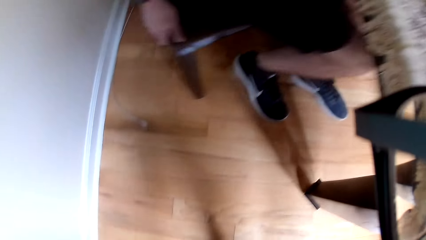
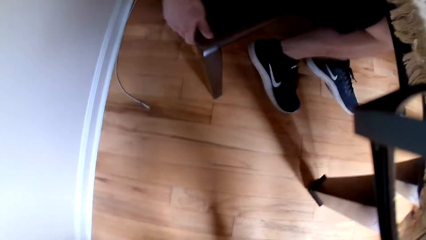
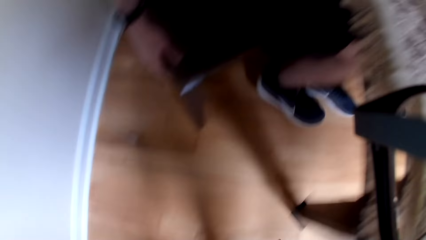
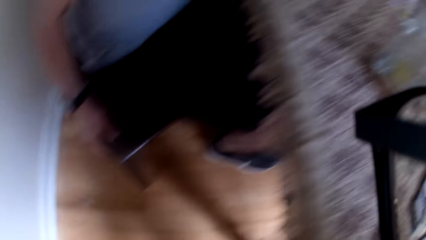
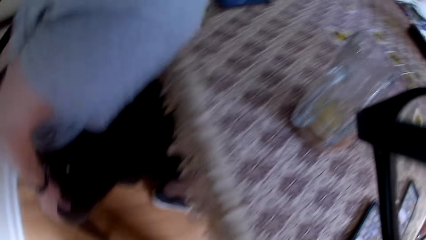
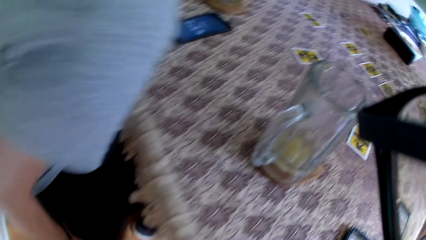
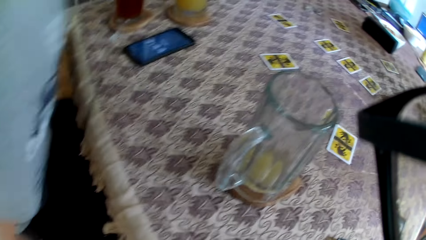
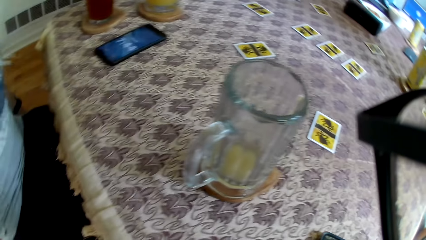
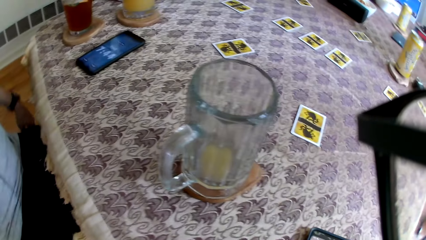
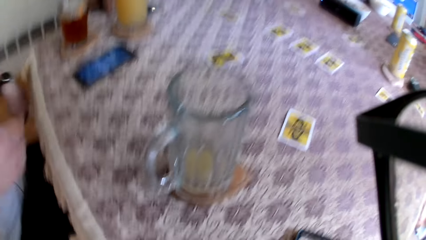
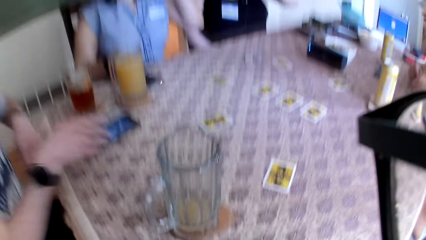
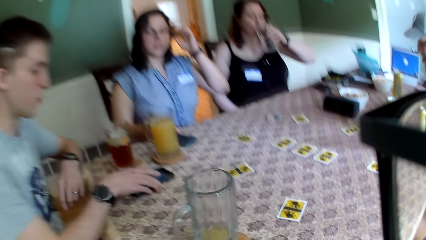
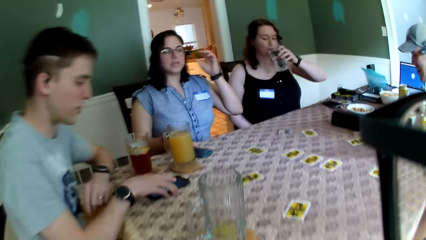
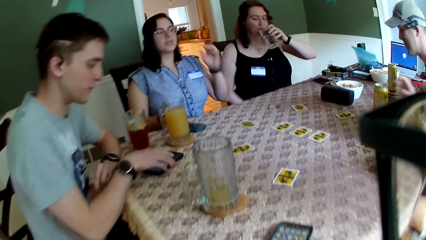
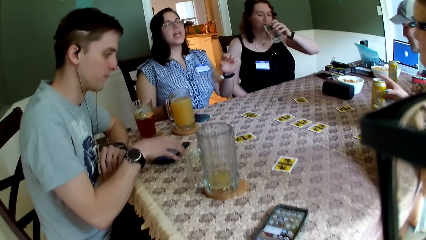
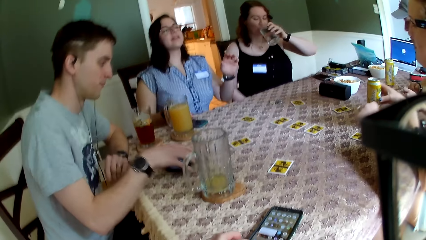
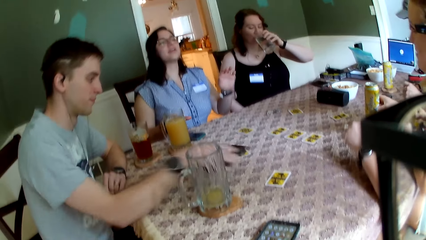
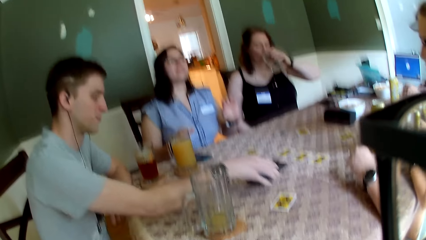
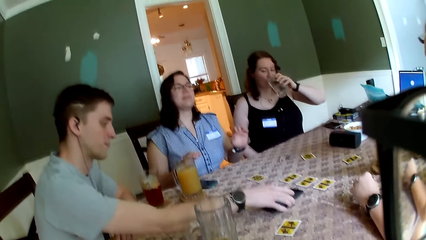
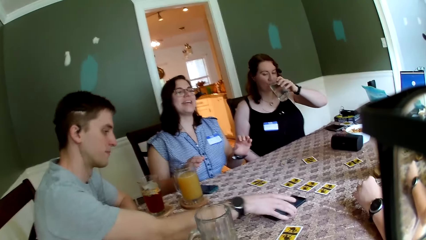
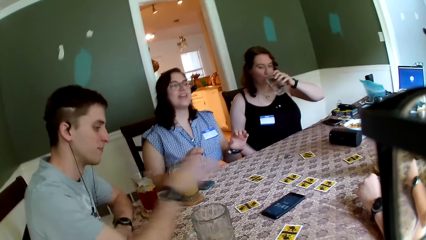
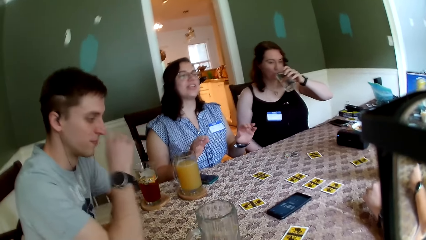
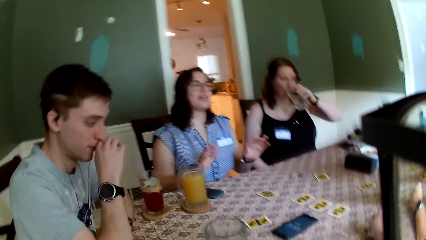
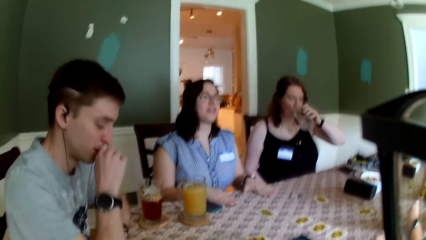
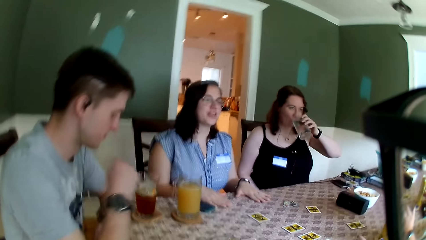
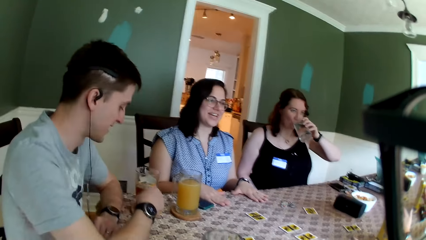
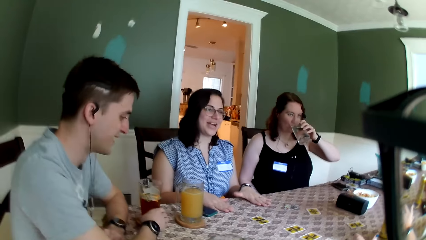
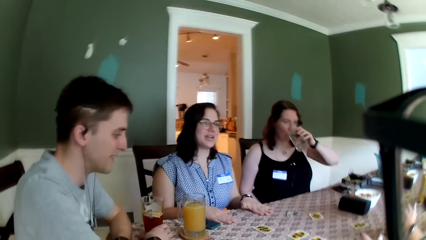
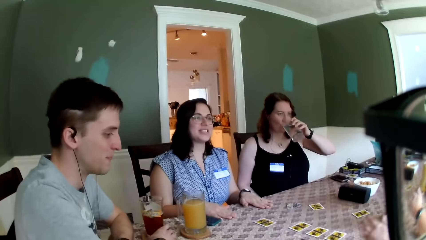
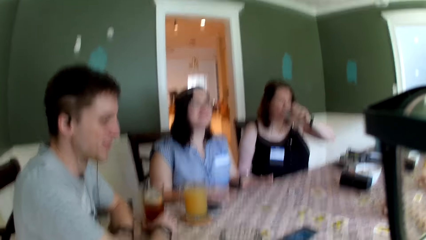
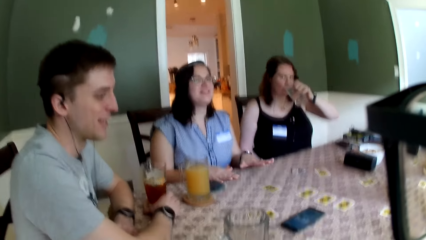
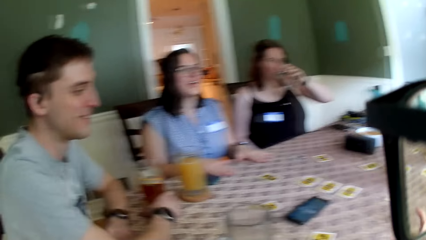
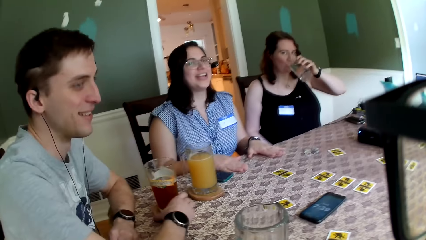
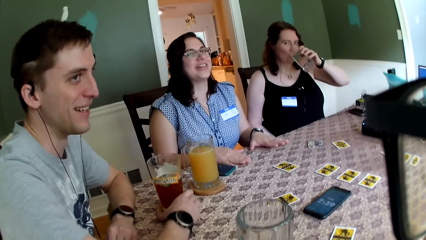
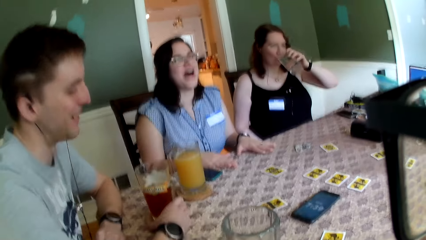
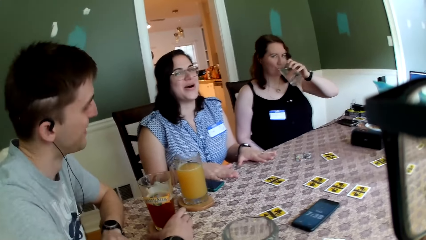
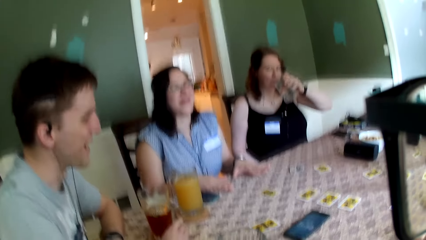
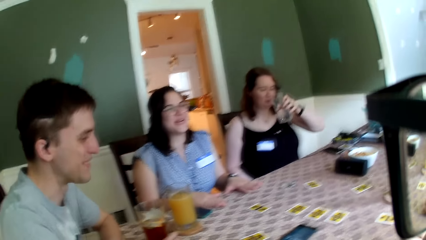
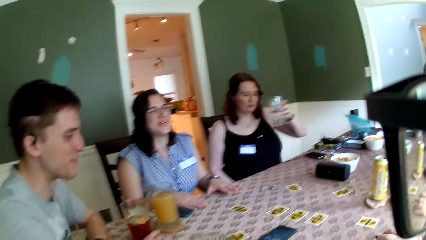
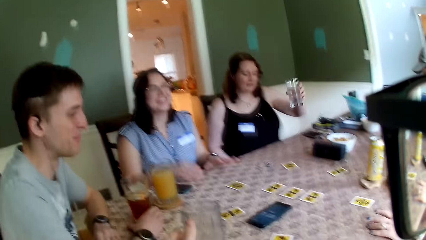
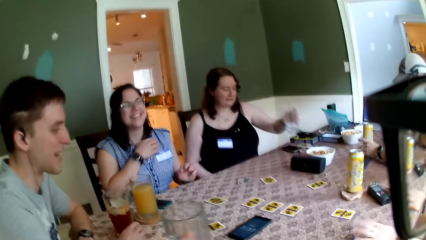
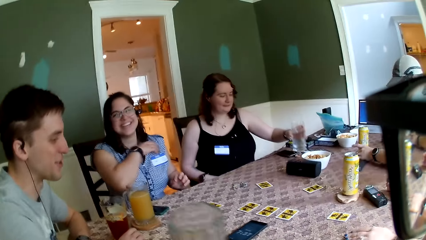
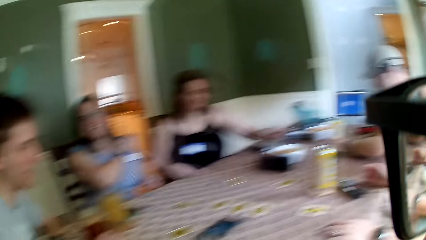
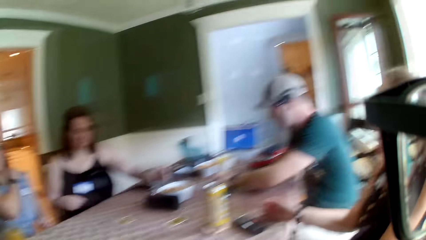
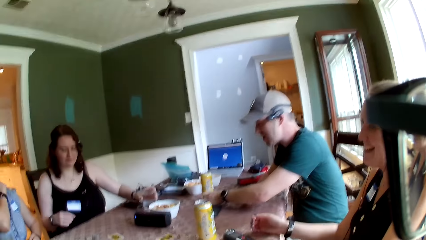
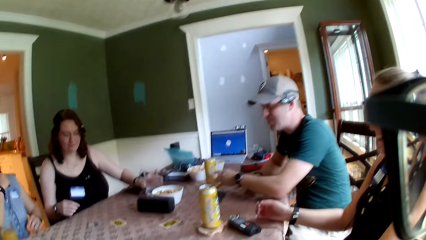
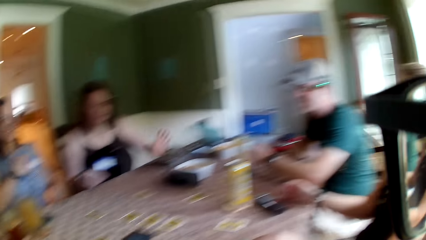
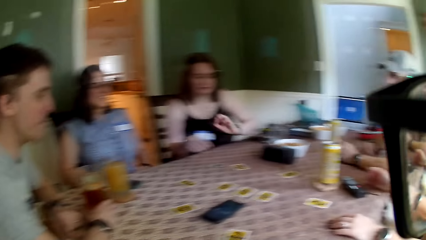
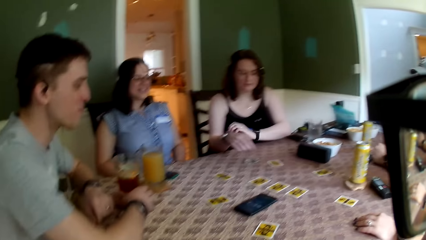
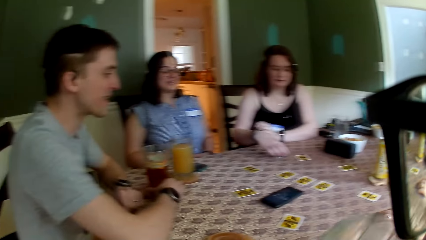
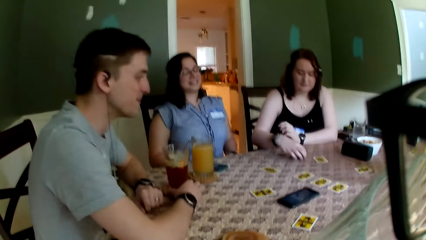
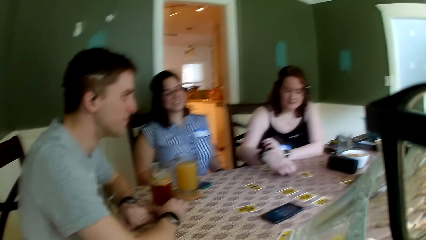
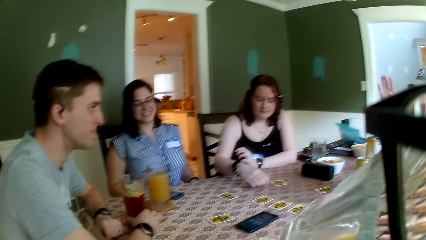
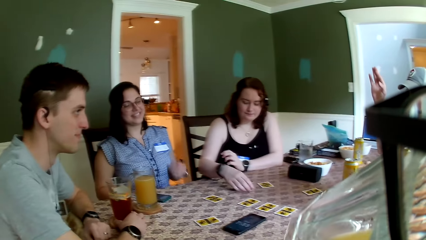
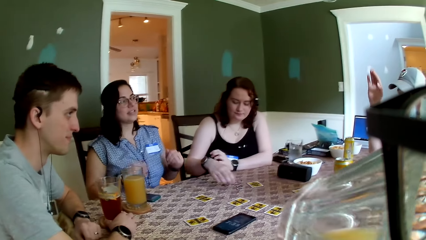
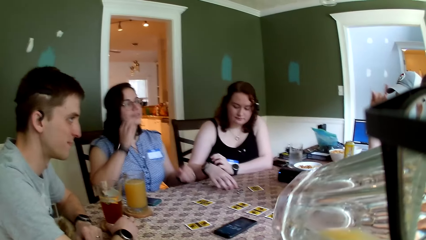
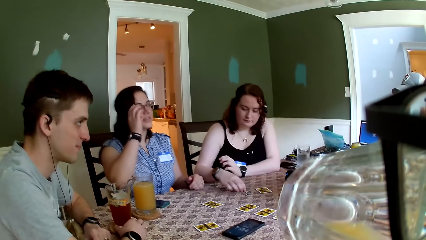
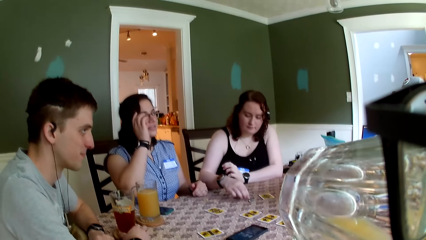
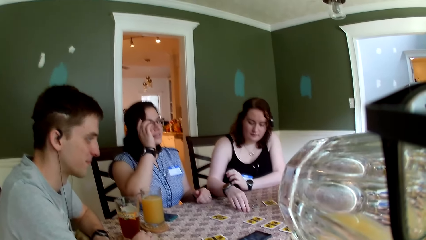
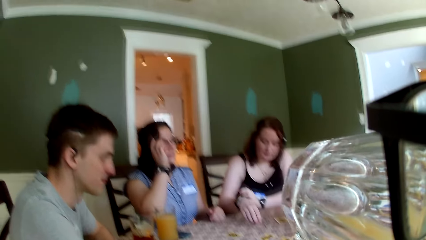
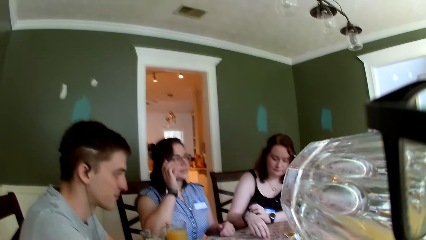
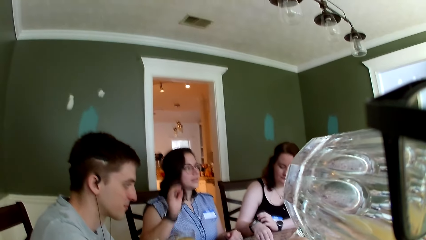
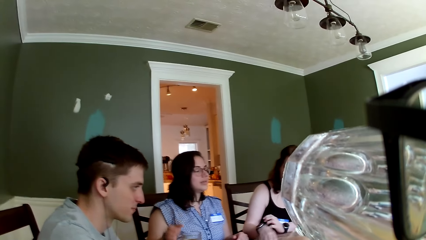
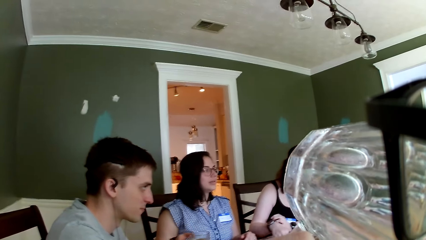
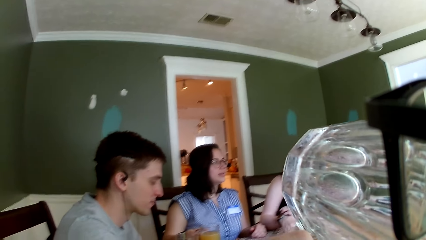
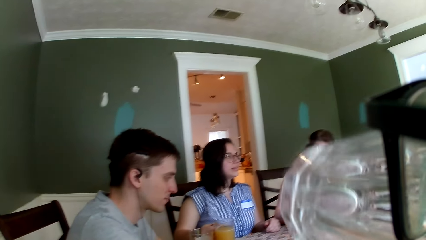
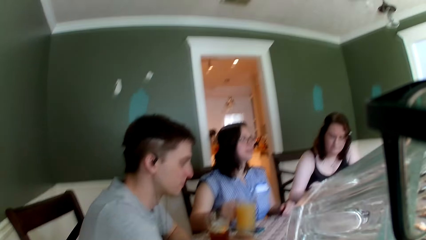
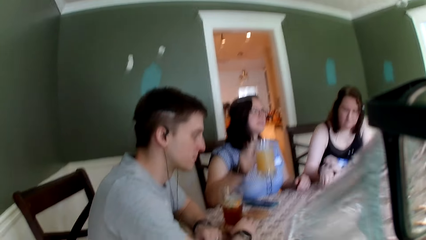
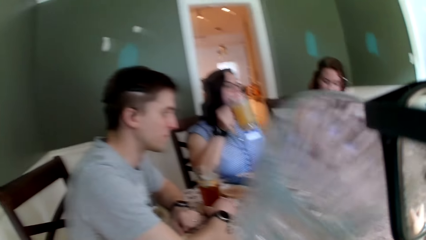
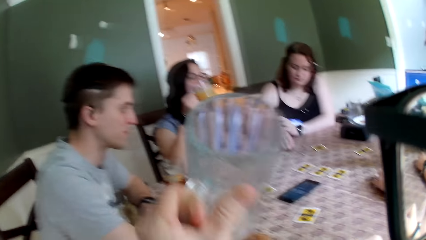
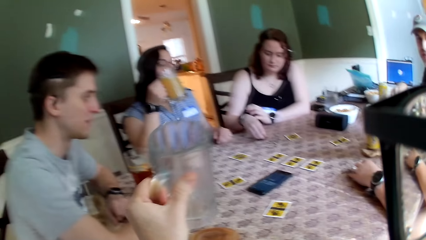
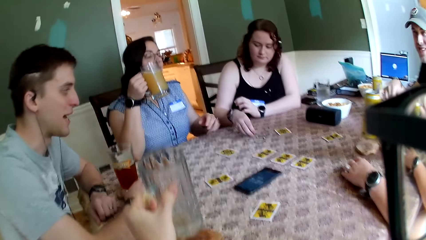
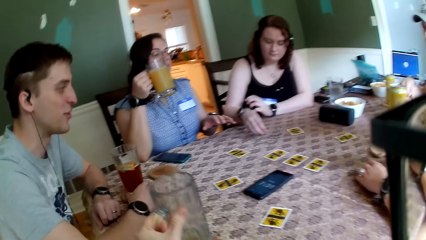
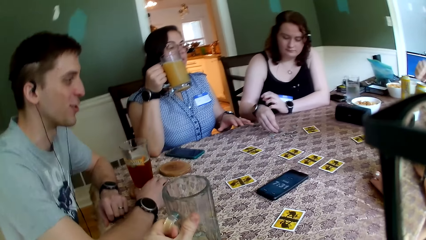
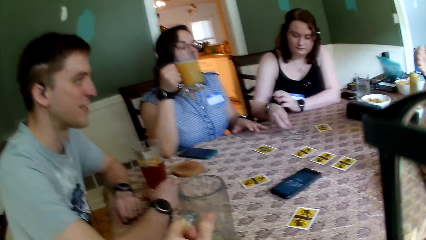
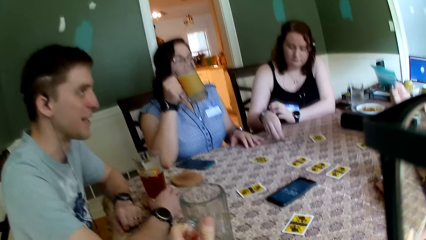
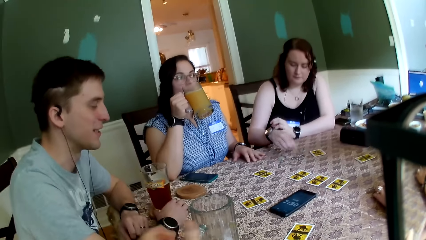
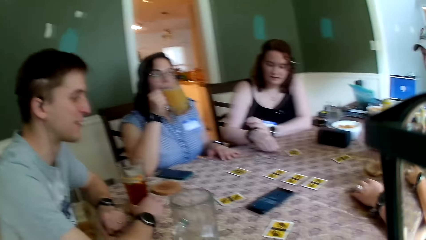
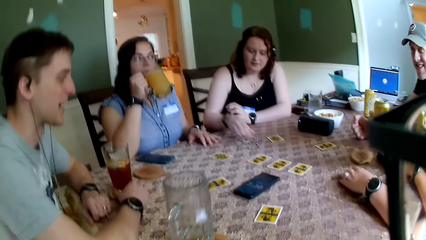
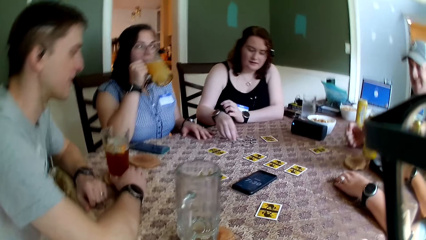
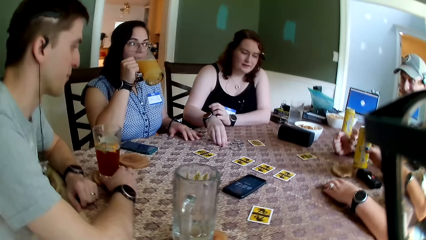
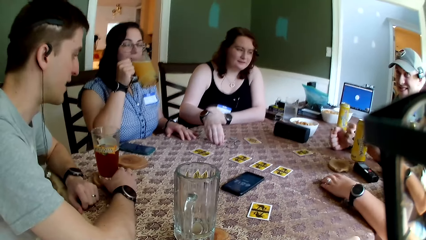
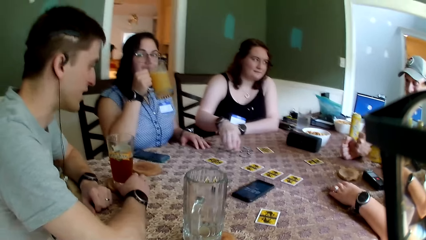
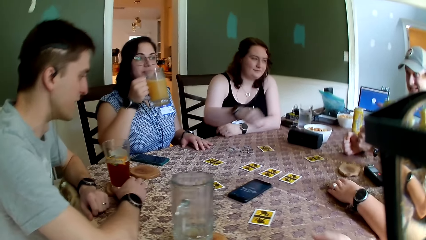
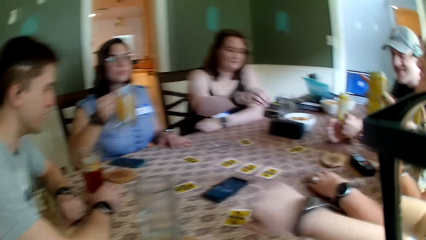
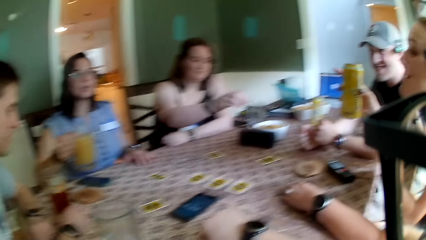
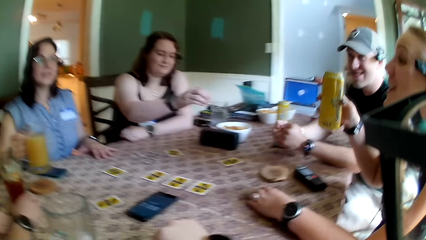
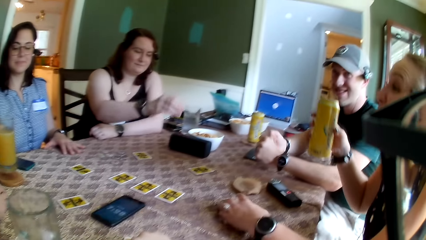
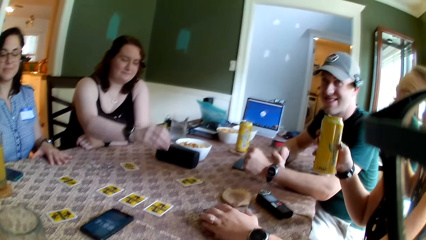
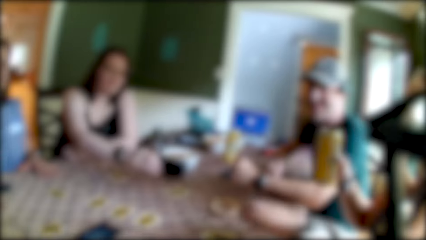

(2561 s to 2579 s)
A man touches a chair with his right hand. A woman touches her head with her left hand. Another woman drinks from a cup in her left hand. The first woman removes her left hand from her head. The man touches a phone on the table with his right hand. The first woman interacts with the camera wearer and the group of people. The man picks up the phone with his right hand on the table. A third woman touches a juice can on the table with her right hand. The man moves his phone on the table, drops the phone on the table with his right hand and touches his nose with his right hand. The camera wearer sits on the chair on the floor. The first woman touches the table with both hands. The man touches a cup of juice with his right hand. The second woman drops the cup on the table with her left hand. The camera wearer holds a cup towards his mouth with his left hand. The second woman arranges coins on the table with her right hand. Another man raises his right hand. The camera wearer drinks something in the glass. The other man interacts with the camera wearer and the group of people. The first woman touches her glasses with her right hand, touches a cup of juice on the table and picks up the cup of juice with her right hand. The camera wearer holds the cup with his left hand. The first woman holds the cup with her right hand. The camera wearer drops the cup on the table with his left hand. The first woman drinks from the cup of juice with her right hand. The third woman raises the can of juice with her right hand.
